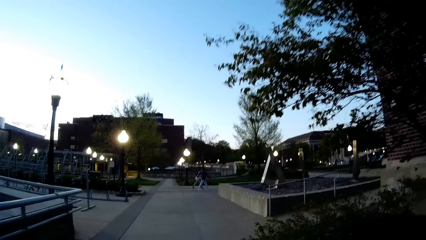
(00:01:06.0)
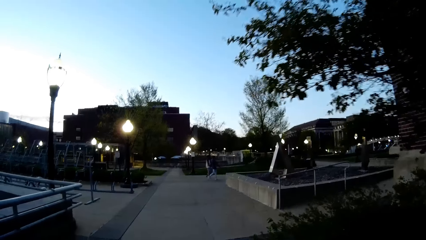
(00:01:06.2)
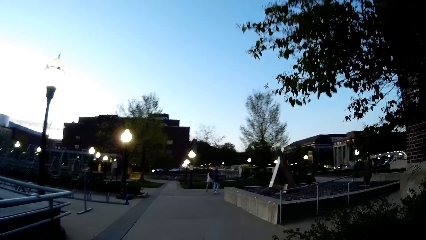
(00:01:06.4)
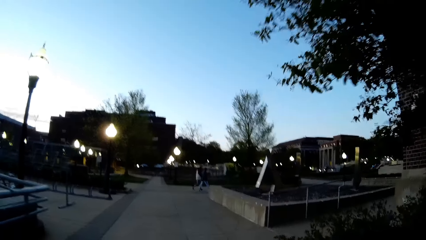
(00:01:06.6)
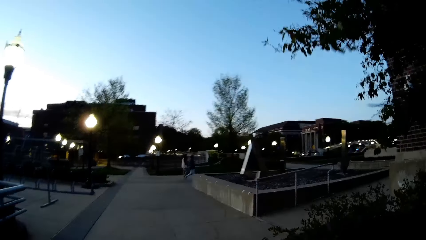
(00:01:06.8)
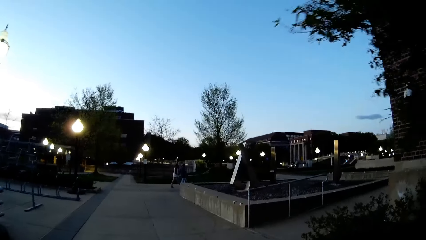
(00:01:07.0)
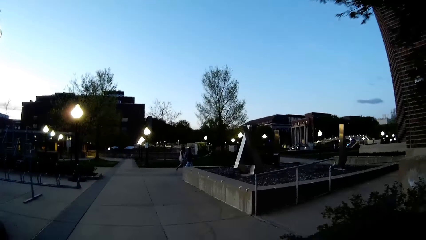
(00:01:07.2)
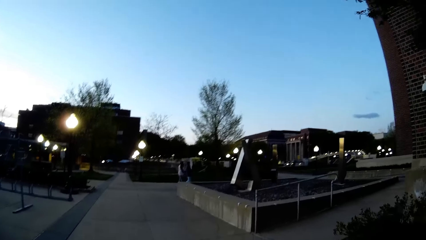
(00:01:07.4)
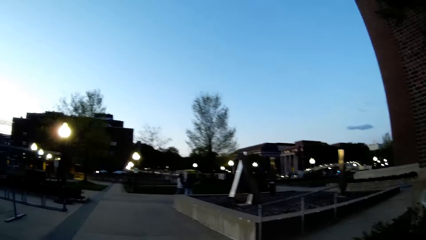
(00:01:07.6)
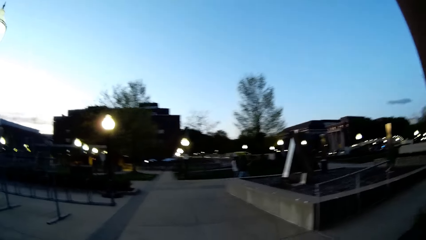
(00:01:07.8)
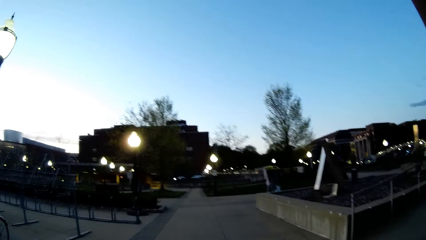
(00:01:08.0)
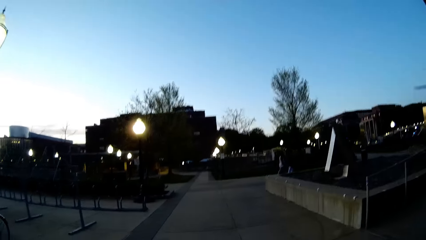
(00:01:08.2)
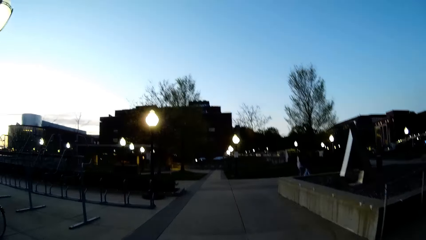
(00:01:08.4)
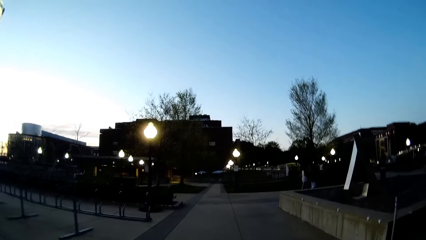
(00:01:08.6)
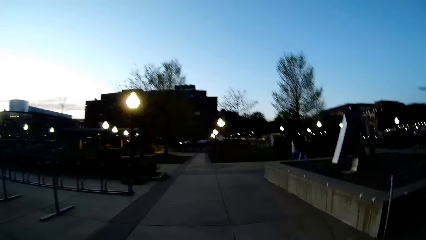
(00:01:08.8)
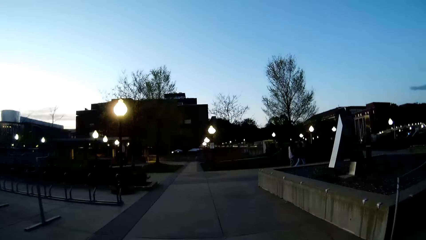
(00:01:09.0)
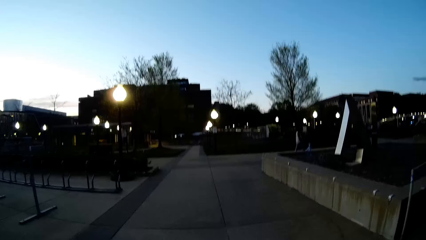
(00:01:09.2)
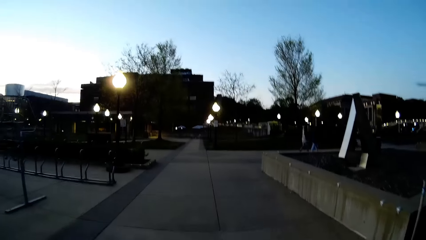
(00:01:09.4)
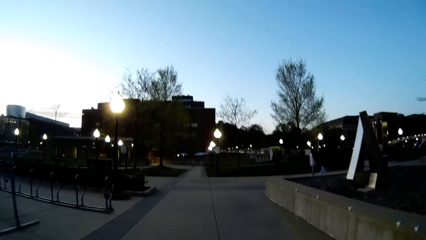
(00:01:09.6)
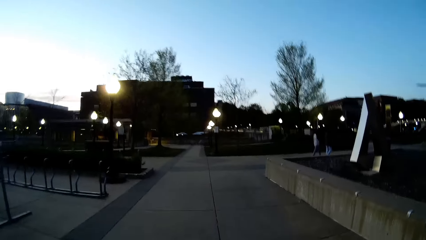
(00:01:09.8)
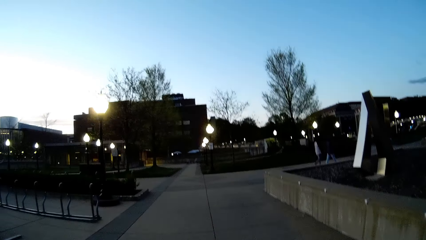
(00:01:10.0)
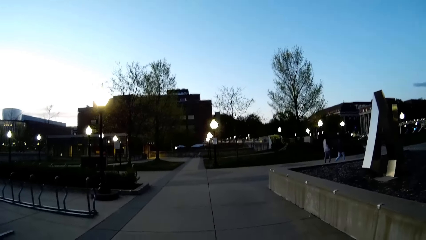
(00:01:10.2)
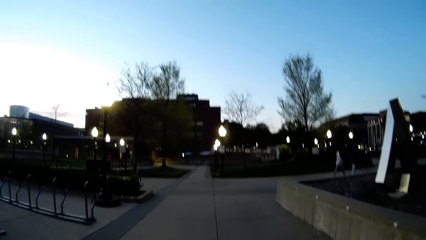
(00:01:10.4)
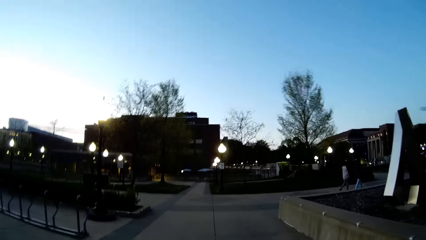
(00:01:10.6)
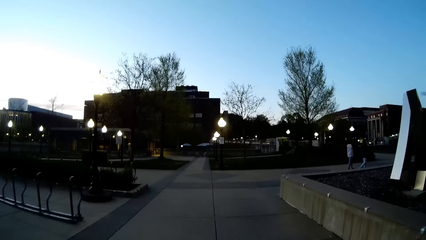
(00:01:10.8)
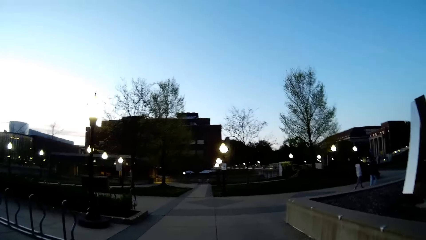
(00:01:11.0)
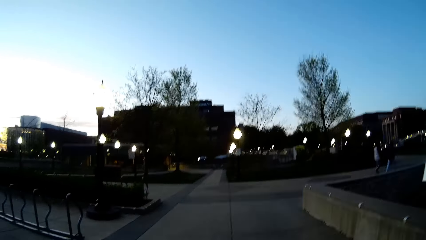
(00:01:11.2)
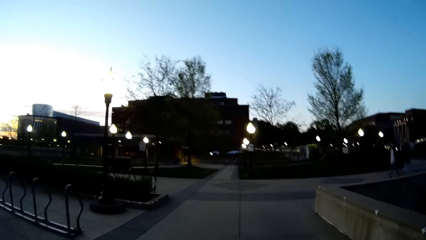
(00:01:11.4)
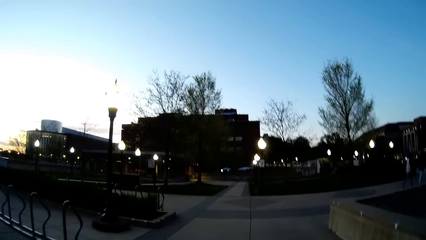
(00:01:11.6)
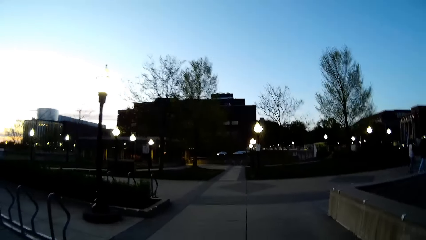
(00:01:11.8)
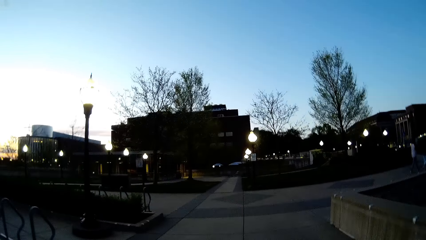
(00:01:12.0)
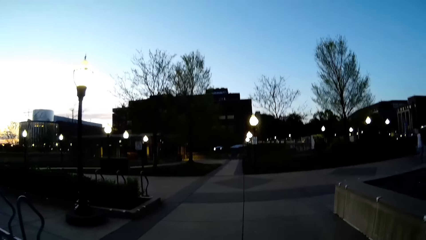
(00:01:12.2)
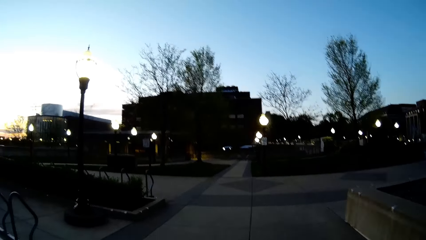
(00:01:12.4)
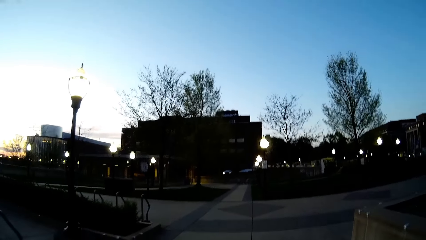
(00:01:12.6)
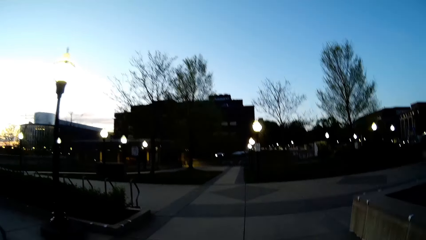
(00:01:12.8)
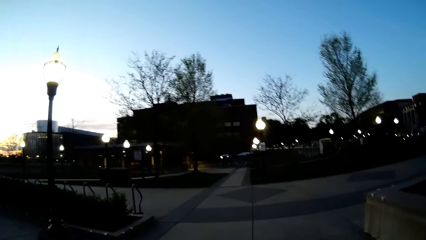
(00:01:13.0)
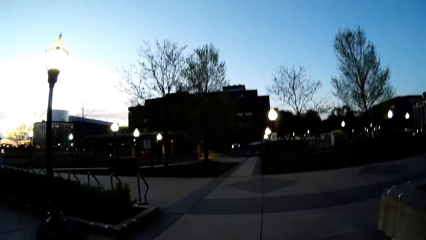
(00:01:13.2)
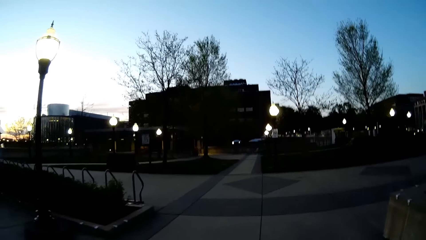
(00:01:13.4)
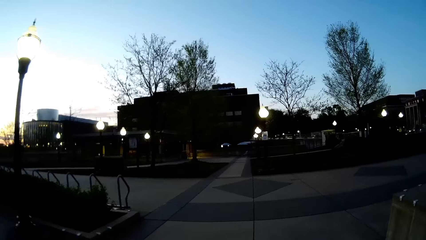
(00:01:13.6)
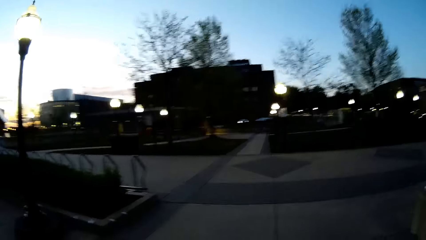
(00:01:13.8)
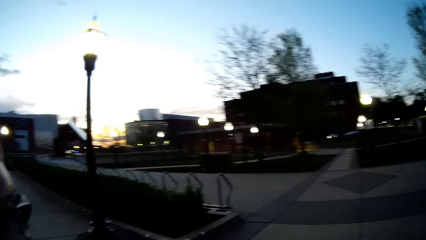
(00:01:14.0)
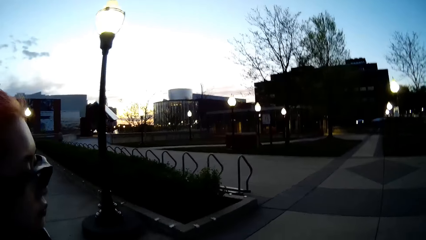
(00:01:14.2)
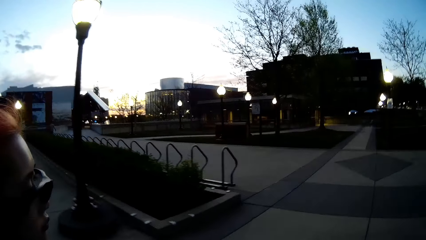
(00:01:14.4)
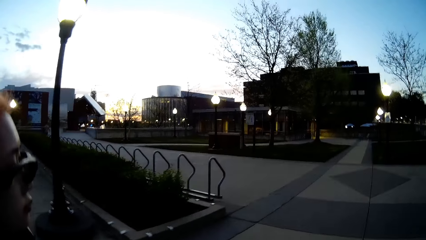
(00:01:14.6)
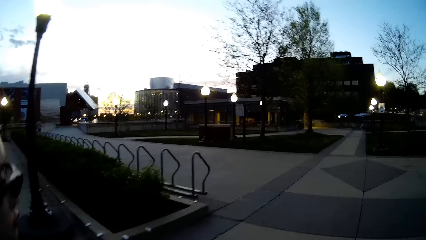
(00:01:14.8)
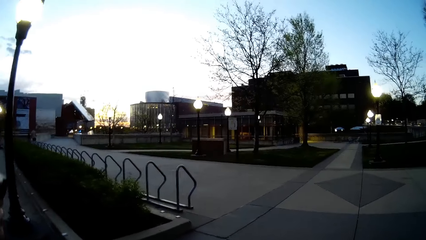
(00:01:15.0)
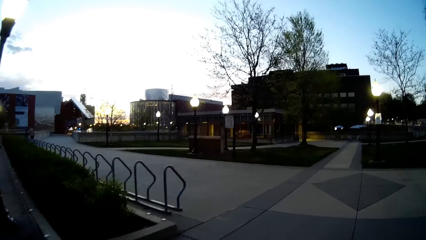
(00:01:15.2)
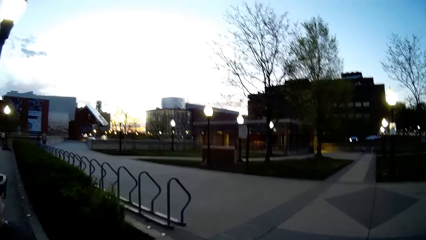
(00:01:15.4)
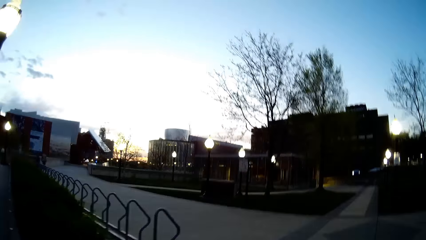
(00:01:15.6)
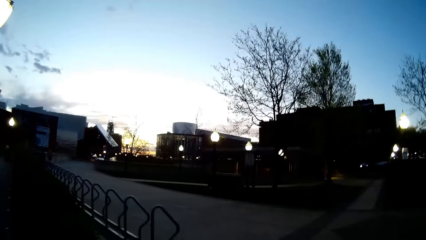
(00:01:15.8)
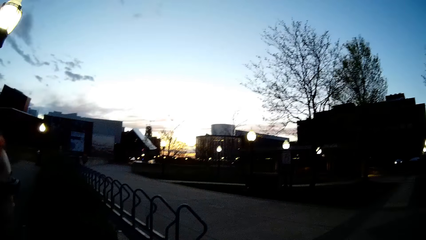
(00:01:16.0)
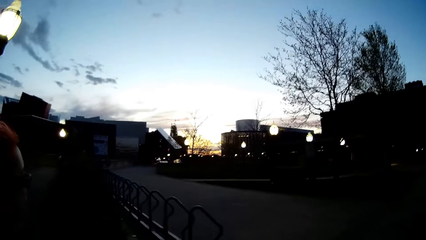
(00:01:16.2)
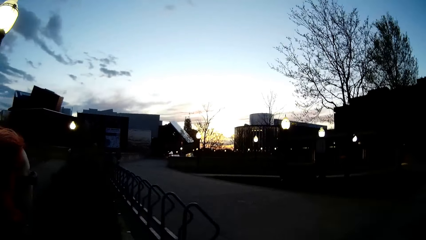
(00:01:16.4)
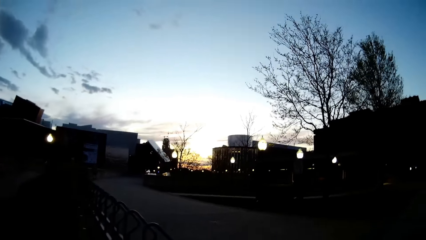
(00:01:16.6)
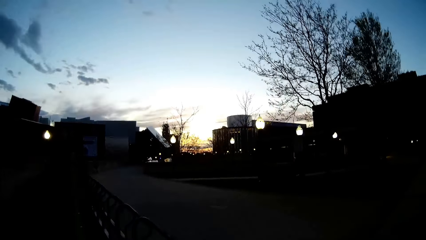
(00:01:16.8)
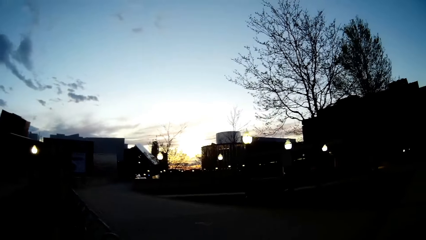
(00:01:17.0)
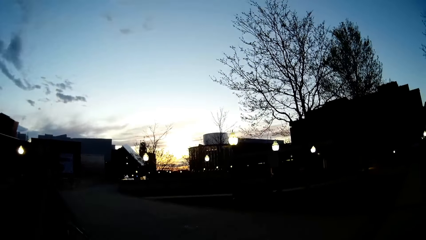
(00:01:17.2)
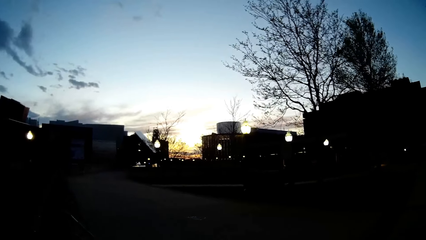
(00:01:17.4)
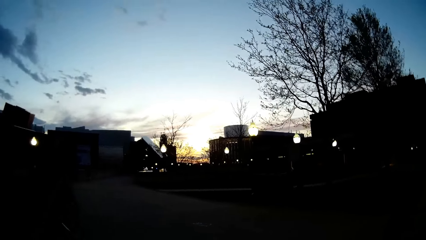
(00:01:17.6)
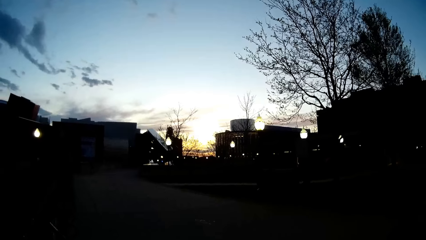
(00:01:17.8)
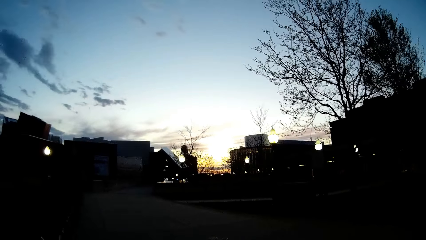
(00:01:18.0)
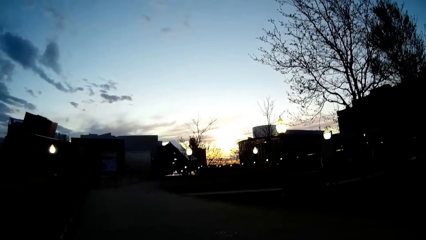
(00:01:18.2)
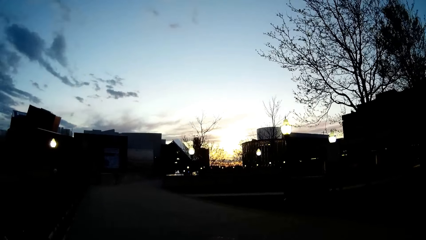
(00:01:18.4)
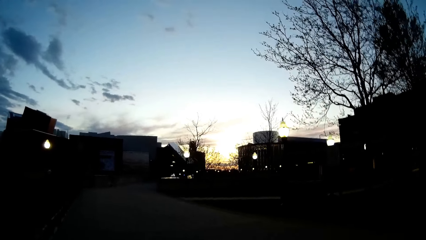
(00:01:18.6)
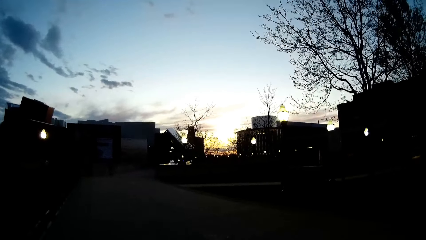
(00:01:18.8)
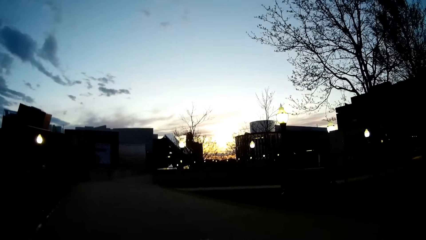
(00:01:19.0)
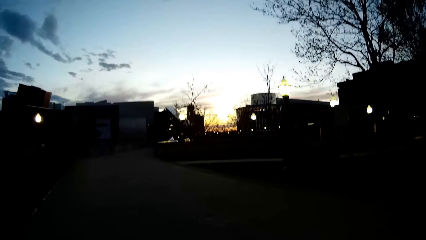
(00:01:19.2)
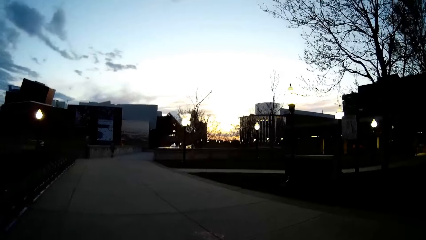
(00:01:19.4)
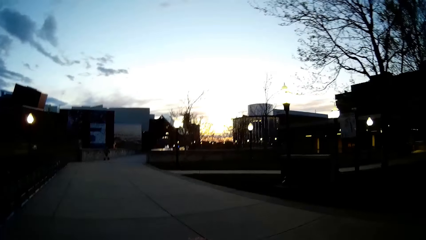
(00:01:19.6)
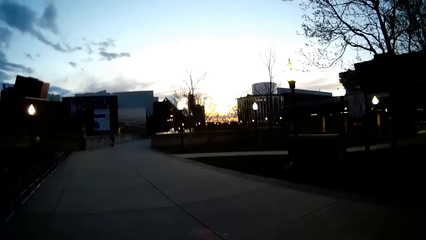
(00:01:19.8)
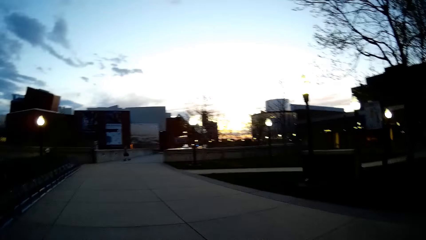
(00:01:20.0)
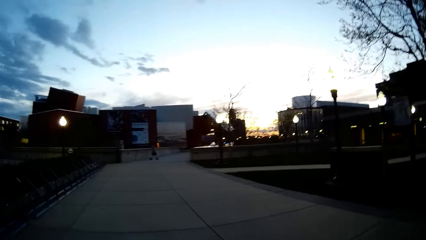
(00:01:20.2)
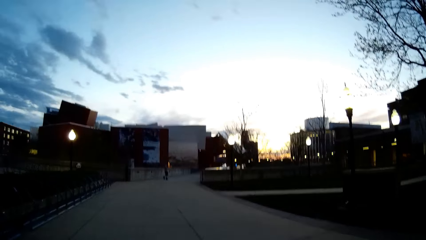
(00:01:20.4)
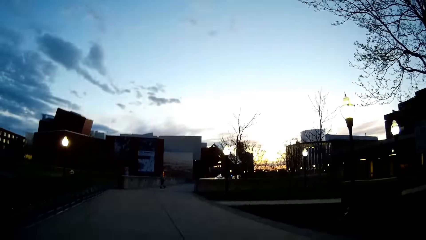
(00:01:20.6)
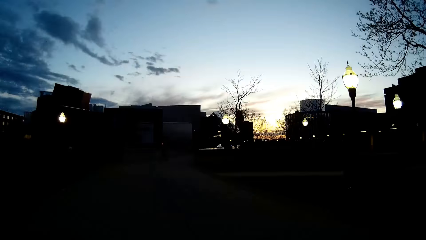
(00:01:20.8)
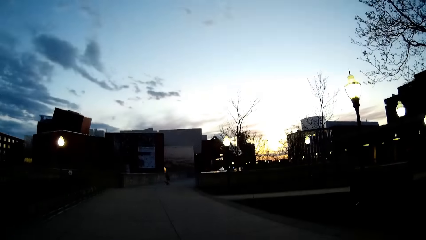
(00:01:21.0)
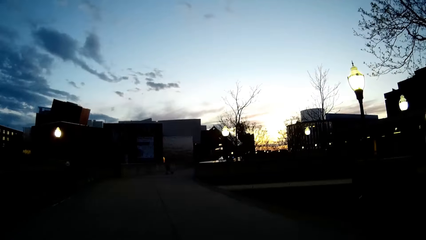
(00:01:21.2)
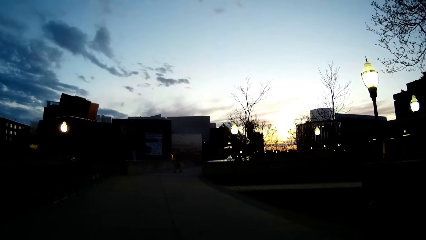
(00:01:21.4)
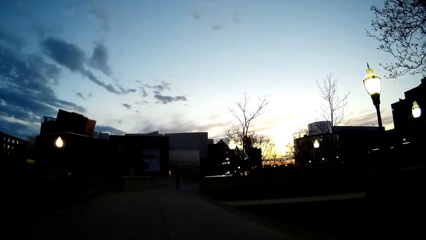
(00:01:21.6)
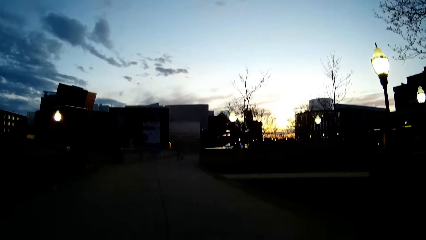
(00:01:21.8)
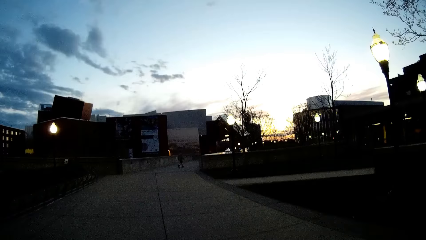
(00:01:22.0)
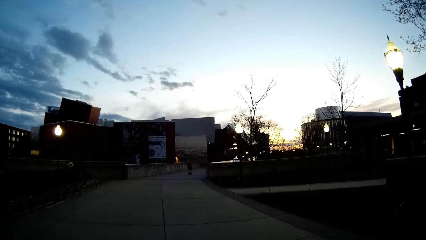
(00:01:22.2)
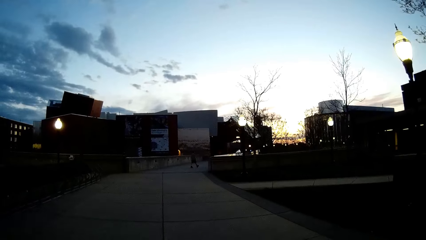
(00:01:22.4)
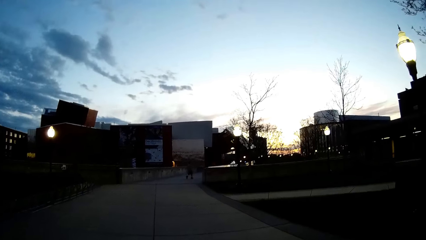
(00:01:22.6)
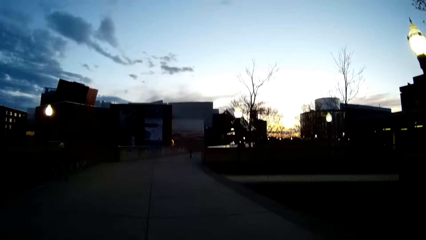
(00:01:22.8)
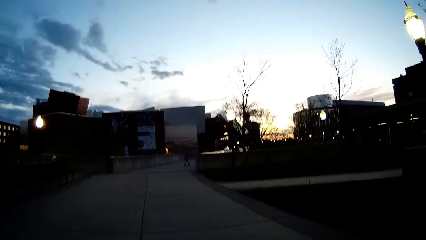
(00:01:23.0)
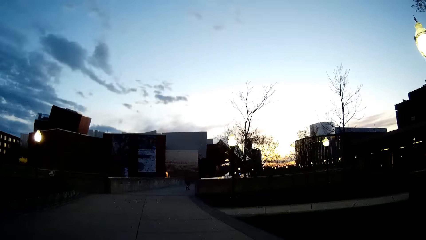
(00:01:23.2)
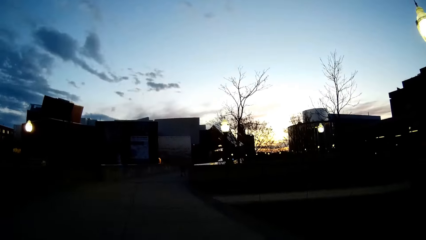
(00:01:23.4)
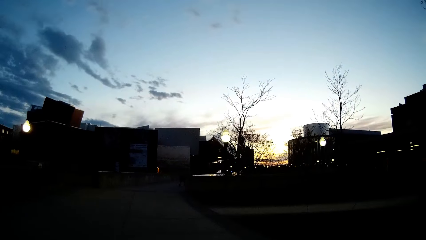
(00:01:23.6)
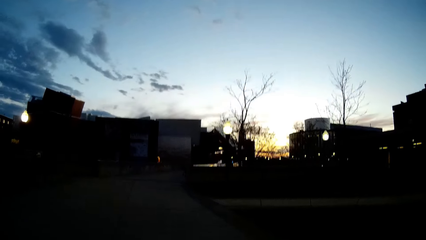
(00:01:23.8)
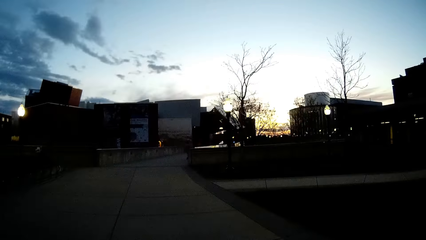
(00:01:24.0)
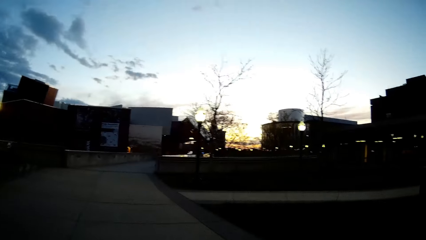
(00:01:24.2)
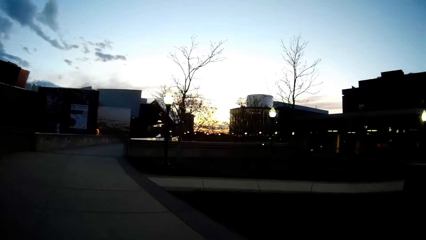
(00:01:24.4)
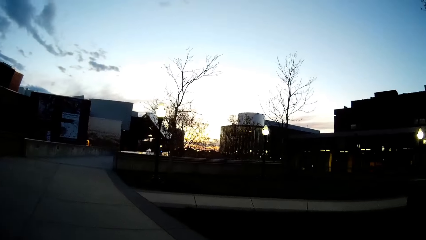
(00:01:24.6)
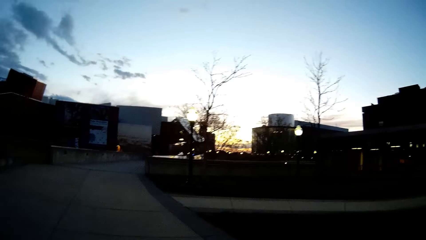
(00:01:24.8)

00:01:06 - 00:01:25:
The camera wearer walks. The woman talks to the camera wearer. The camera wearer walks and looks around. They walk and turn left.
